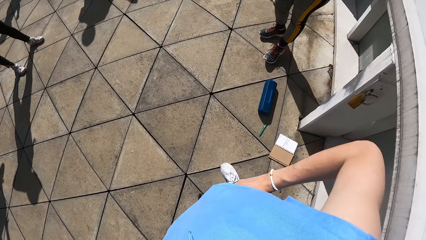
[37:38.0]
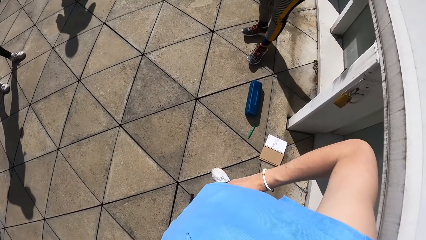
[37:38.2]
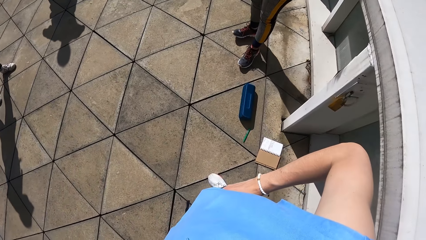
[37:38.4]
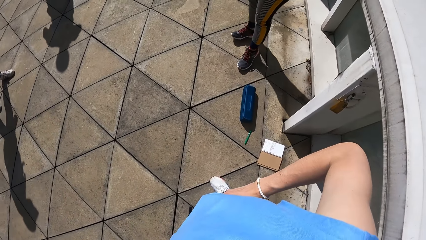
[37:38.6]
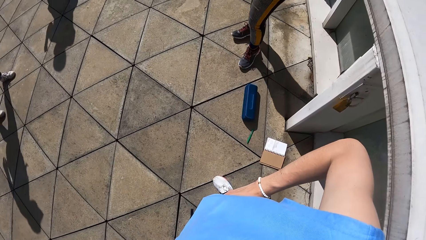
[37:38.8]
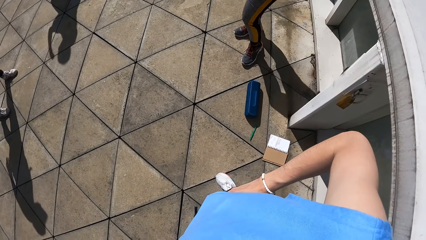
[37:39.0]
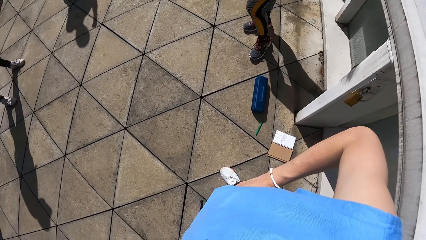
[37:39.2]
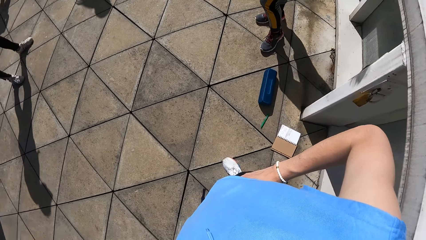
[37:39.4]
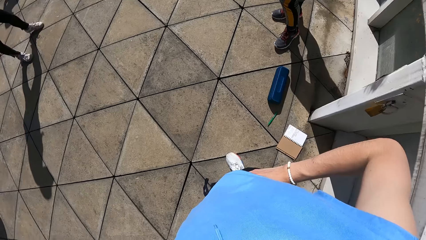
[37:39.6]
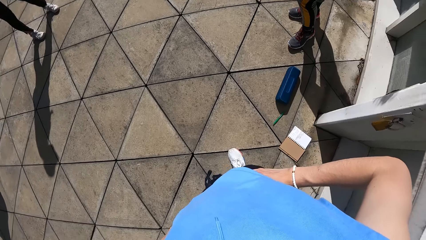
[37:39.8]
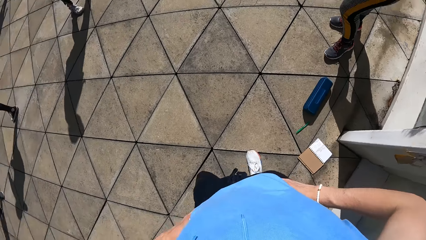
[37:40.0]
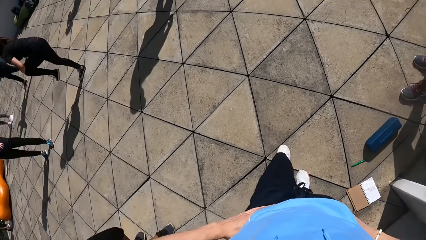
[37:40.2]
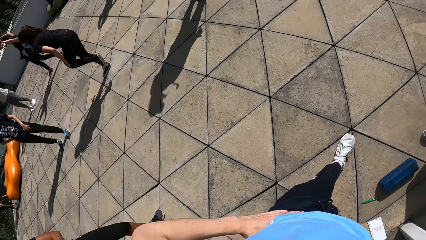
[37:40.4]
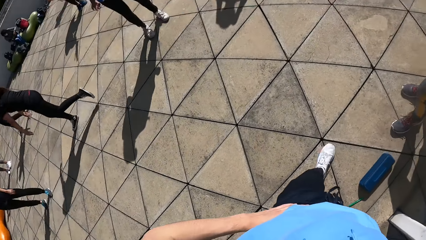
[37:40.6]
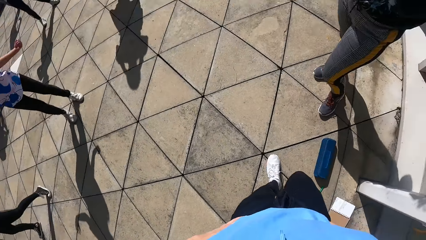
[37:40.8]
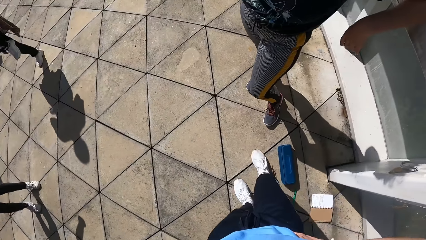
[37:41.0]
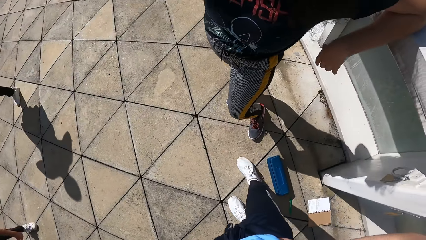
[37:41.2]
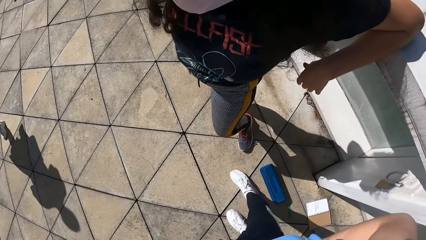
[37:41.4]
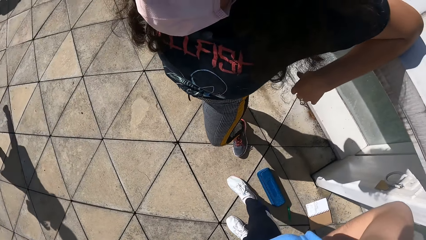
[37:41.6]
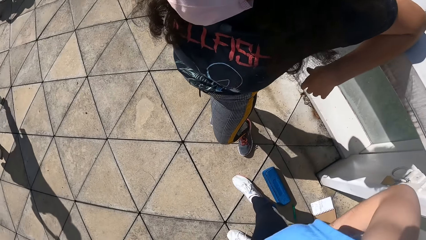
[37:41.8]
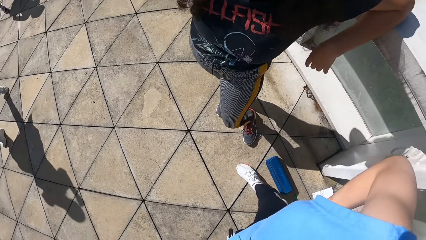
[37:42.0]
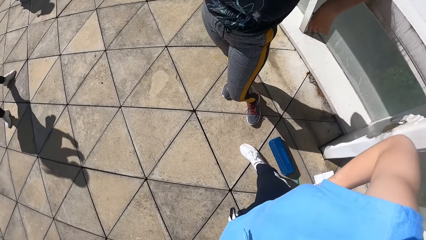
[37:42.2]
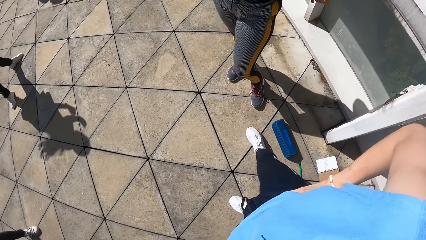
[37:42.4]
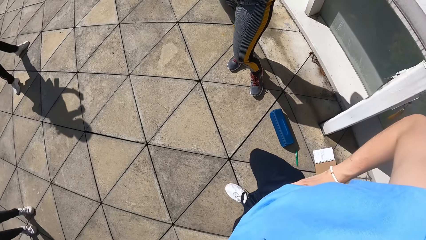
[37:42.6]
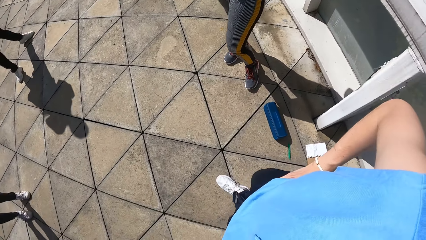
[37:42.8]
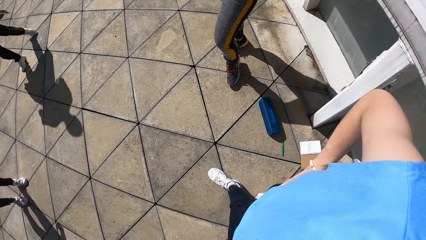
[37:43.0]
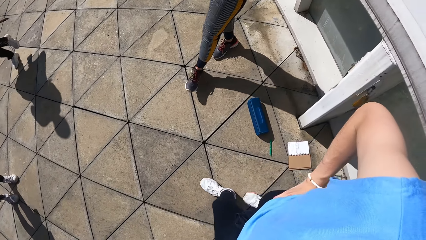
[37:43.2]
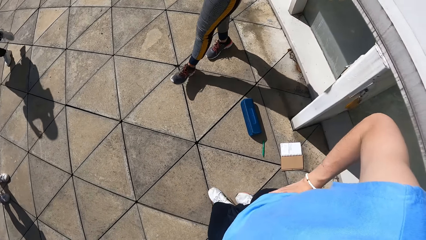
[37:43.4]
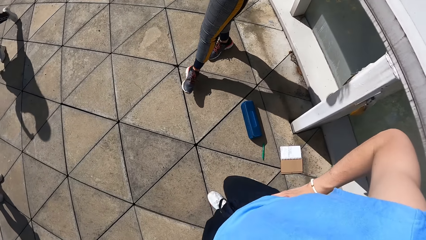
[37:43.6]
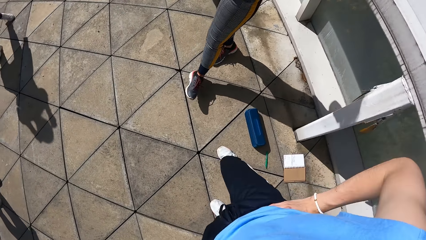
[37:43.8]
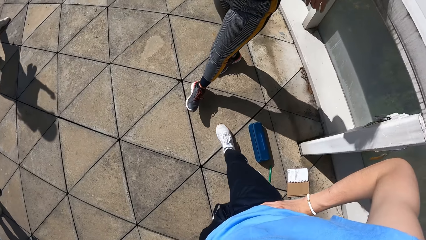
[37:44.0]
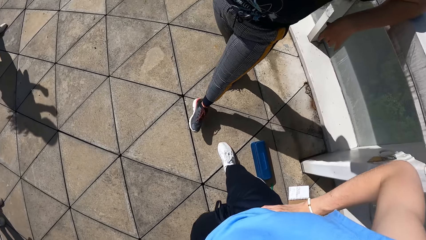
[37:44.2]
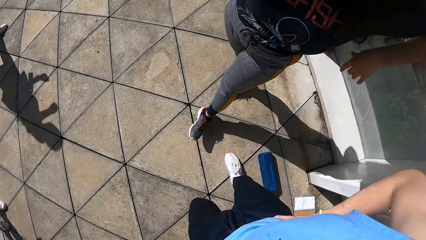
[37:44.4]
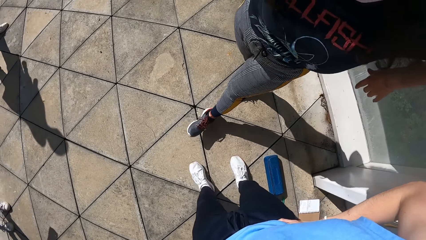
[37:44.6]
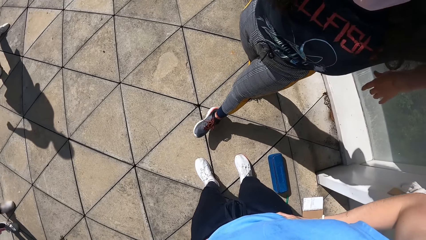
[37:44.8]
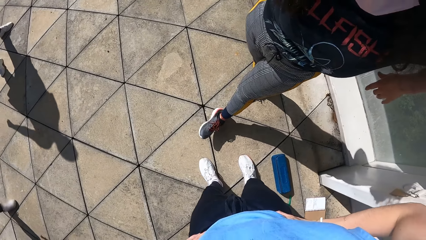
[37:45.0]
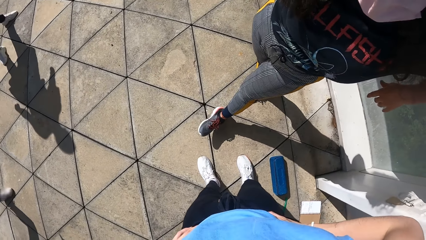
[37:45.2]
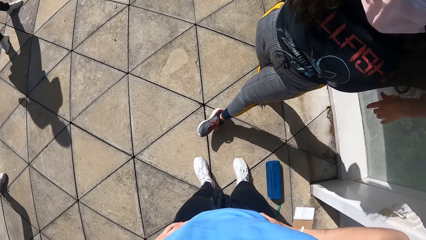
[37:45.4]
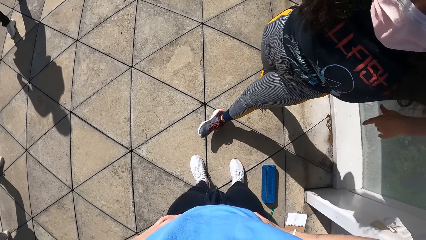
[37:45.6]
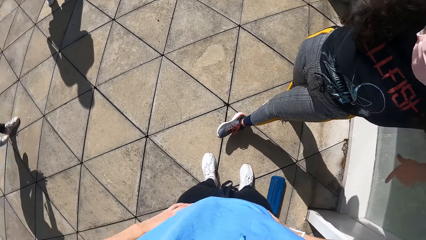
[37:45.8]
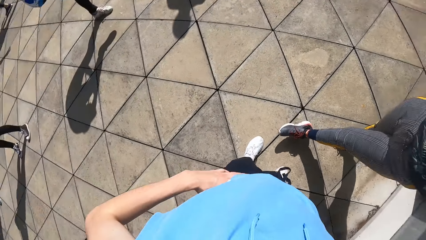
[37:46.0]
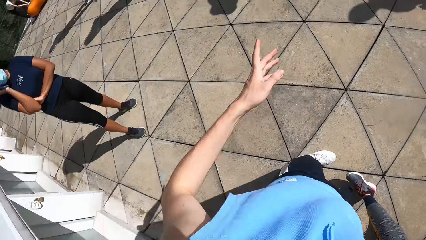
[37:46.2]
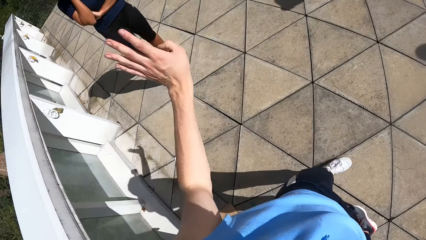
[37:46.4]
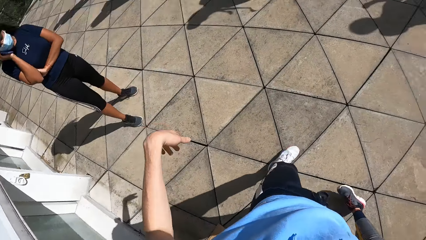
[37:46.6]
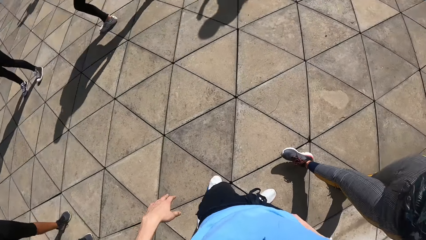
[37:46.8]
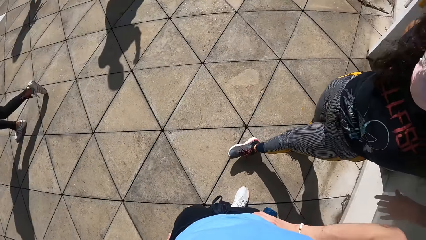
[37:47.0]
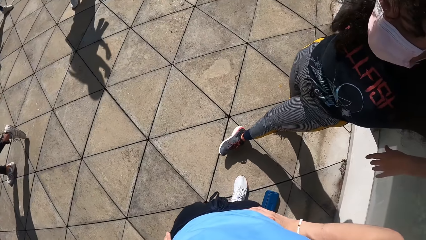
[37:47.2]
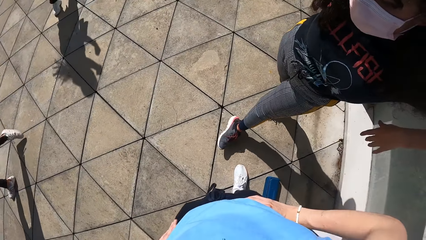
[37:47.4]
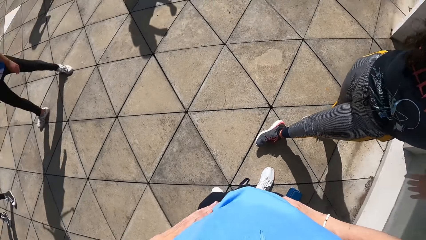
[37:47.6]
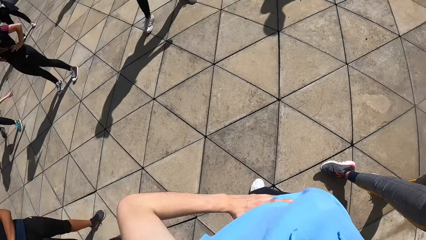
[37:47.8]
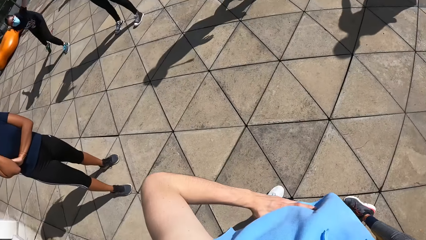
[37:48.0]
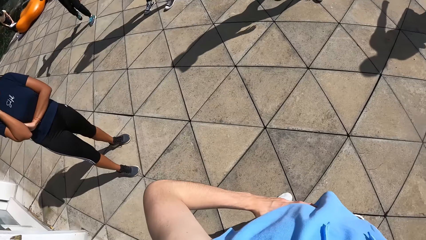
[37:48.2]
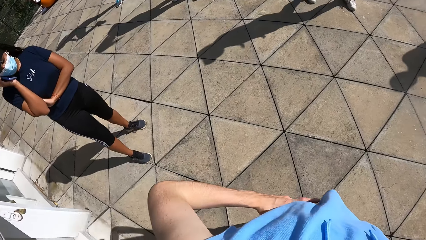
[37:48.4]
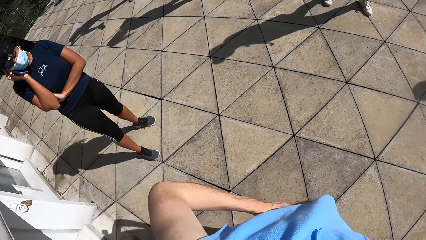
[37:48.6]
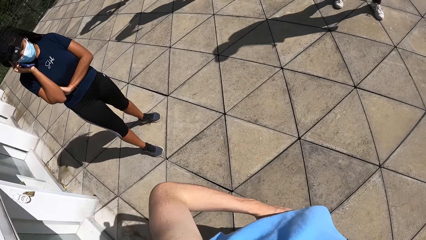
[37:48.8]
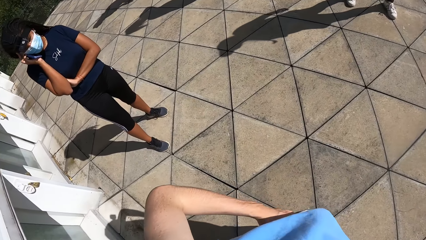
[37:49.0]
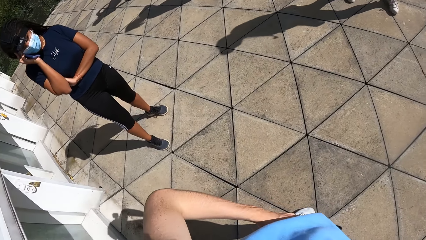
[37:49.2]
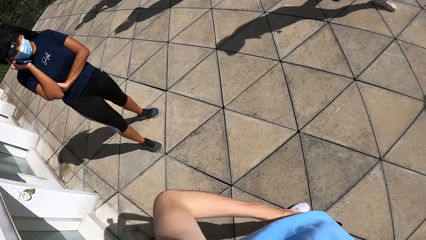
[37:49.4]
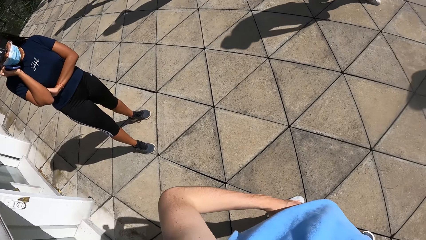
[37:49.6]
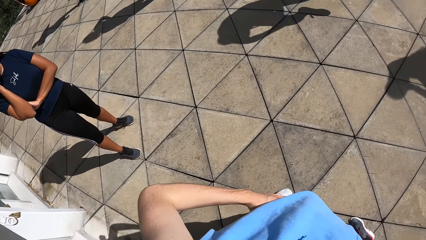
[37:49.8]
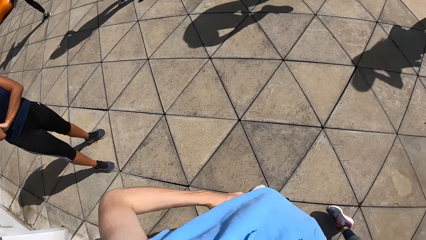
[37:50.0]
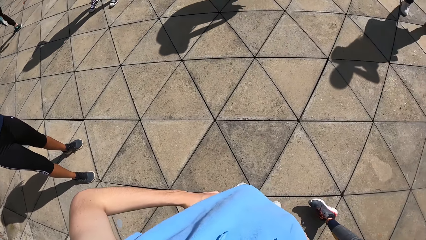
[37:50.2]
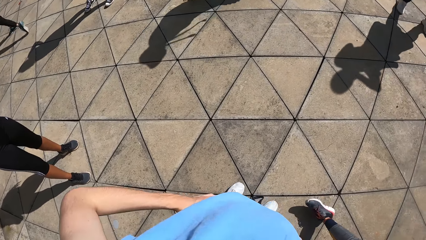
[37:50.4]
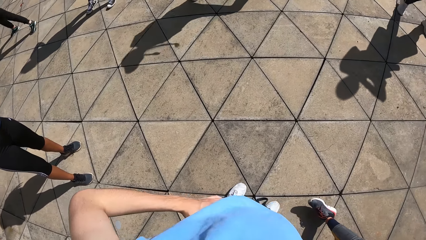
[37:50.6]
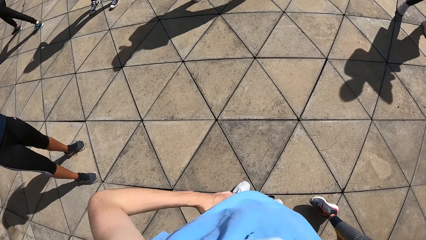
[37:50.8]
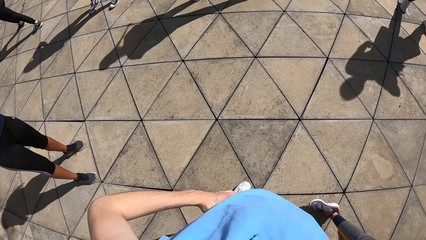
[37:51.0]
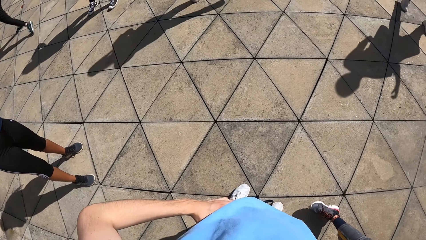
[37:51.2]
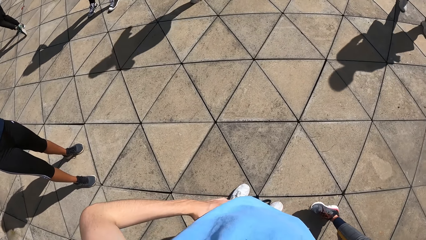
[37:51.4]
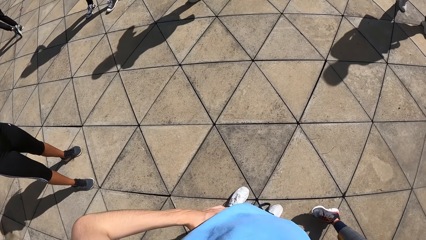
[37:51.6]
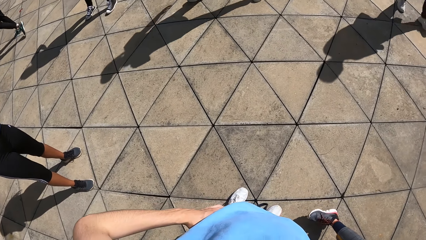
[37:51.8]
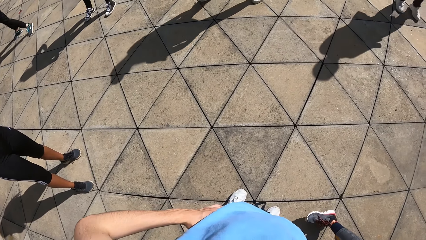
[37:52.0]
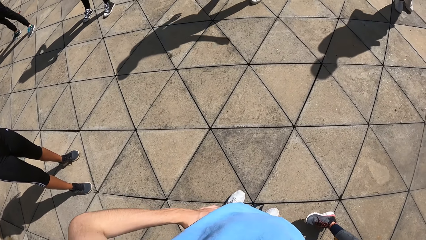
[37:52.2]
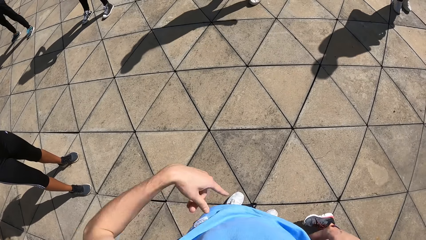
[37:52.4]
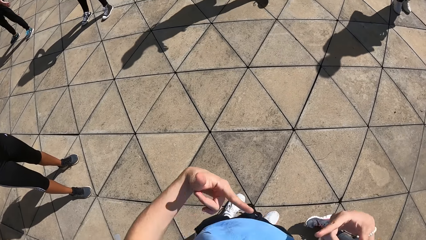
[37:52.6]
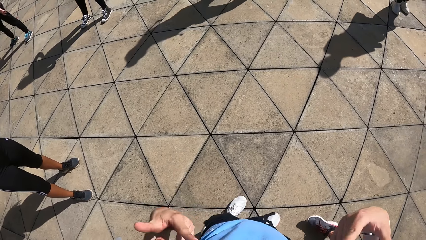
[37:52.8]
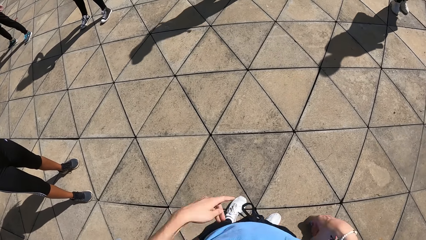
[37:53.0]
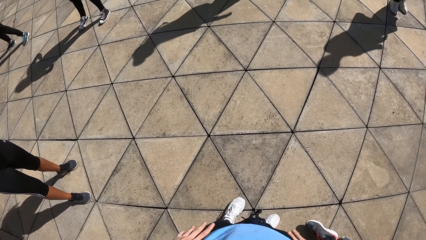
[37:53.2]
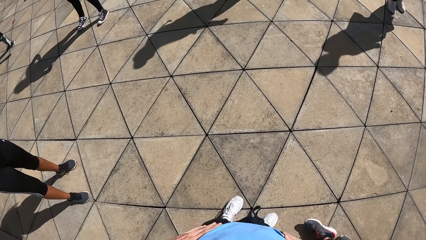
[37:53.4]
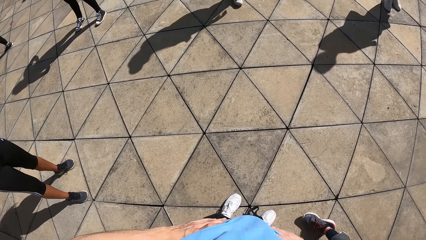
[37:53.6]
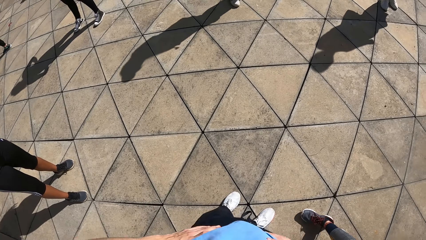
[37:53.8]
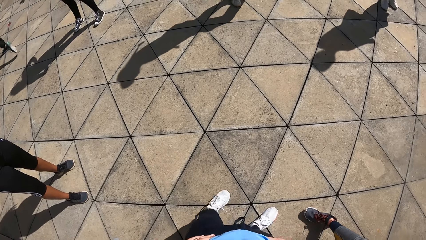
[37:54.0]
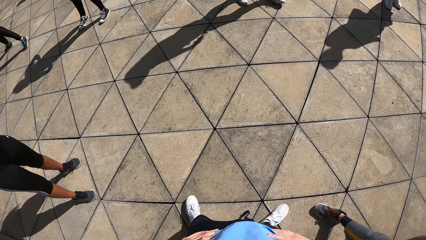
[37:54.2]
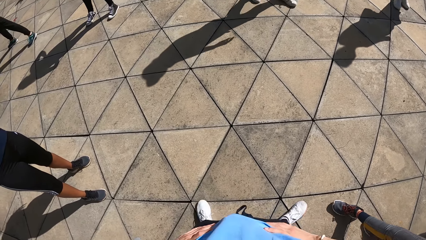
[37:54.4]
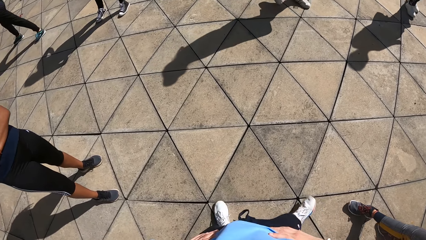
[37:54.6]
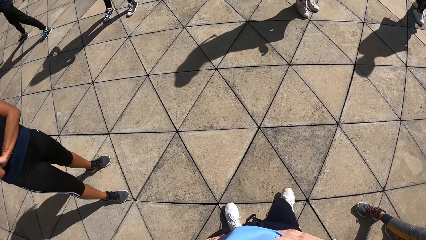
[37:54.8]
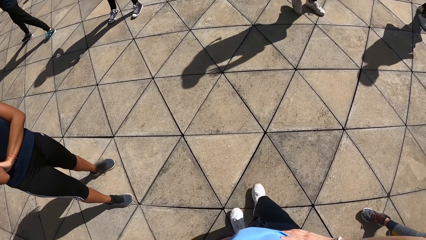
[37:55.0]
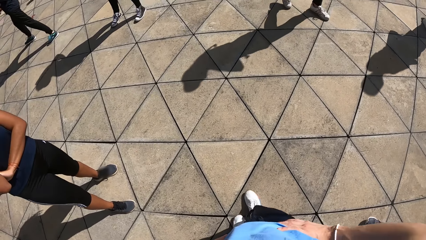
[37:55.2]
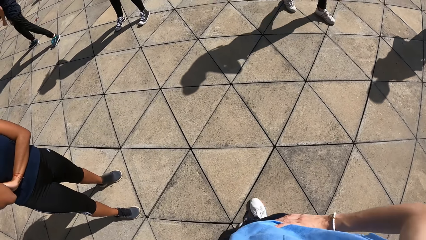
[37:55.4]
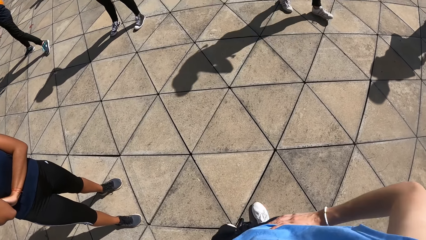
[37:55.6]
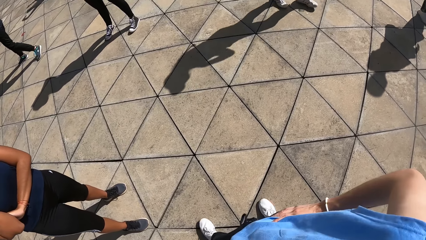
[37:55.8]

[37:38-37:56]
The camera wearer walks towards a lady. The lady stands against a wall. The camera wearer interacts with the lady. They move around. They interact with the lady. They move the hand. They look around. They move the hands. They place hands on the waist. They walk towards the lady.
